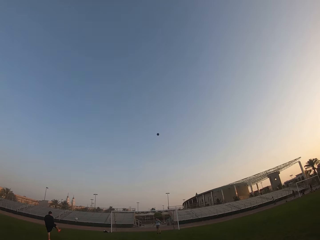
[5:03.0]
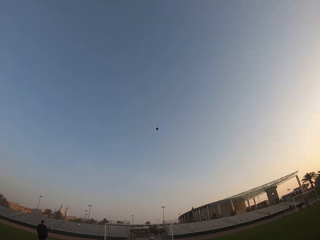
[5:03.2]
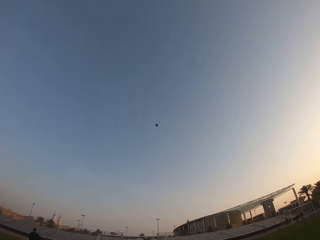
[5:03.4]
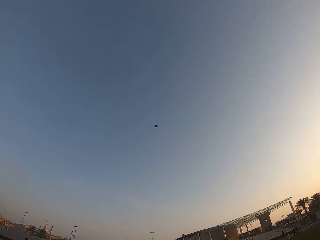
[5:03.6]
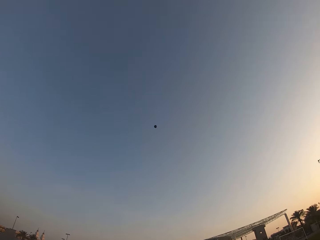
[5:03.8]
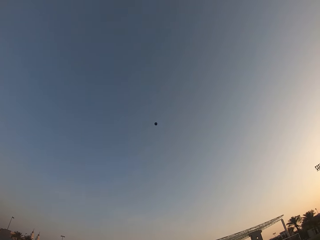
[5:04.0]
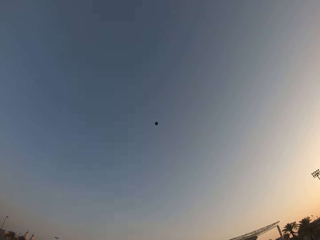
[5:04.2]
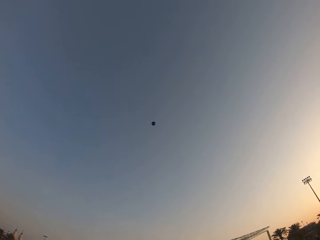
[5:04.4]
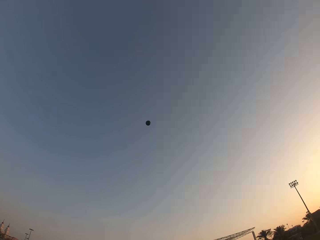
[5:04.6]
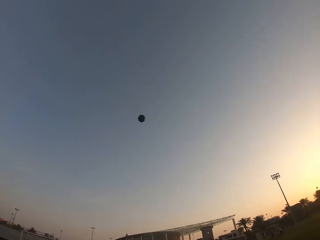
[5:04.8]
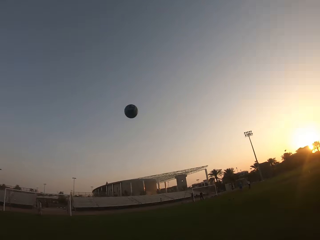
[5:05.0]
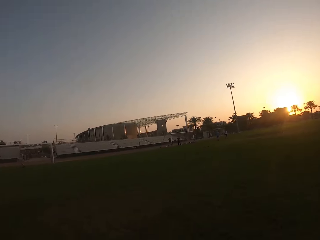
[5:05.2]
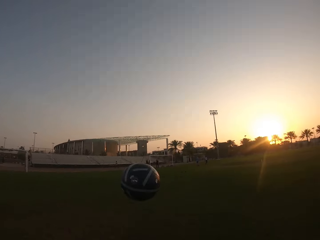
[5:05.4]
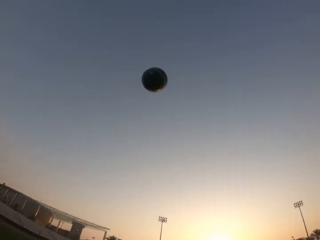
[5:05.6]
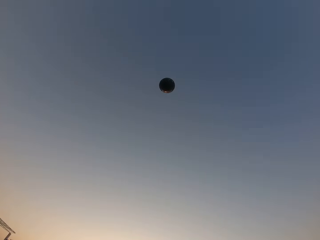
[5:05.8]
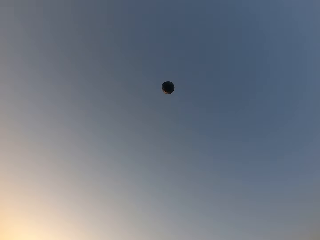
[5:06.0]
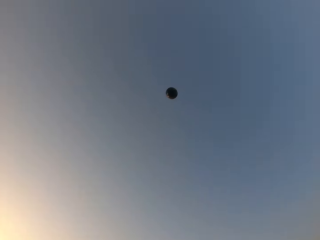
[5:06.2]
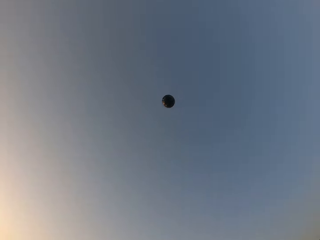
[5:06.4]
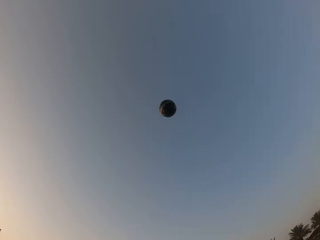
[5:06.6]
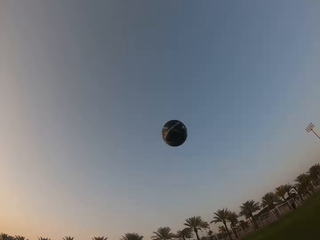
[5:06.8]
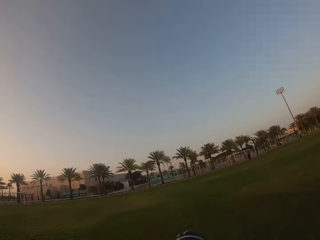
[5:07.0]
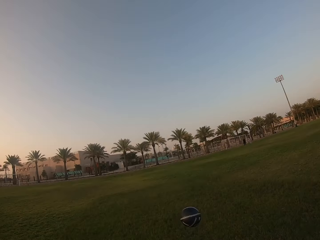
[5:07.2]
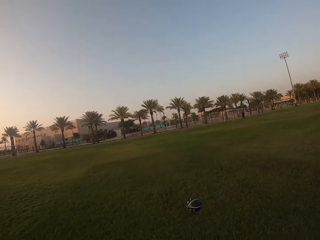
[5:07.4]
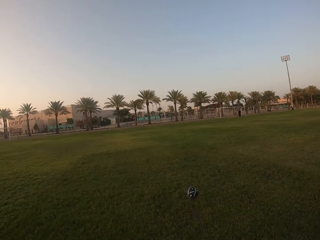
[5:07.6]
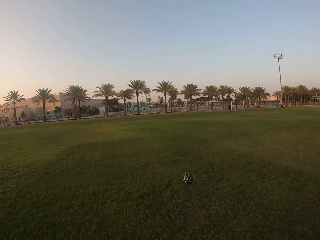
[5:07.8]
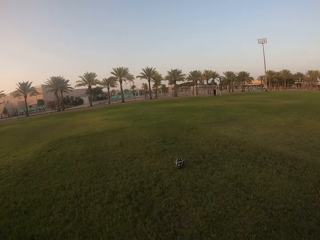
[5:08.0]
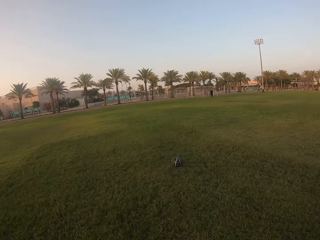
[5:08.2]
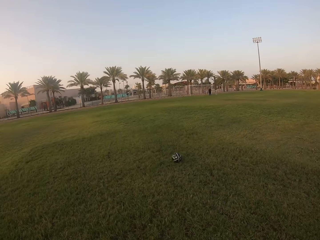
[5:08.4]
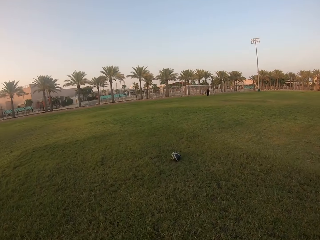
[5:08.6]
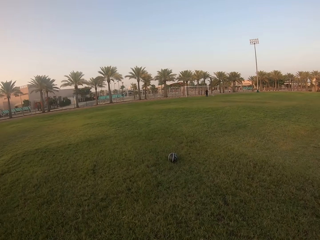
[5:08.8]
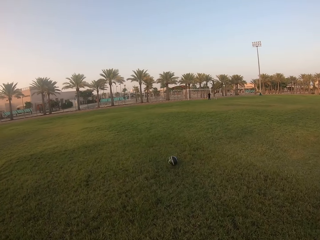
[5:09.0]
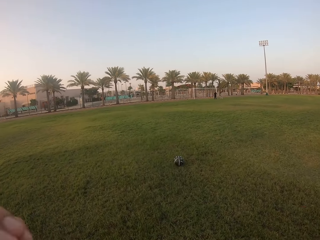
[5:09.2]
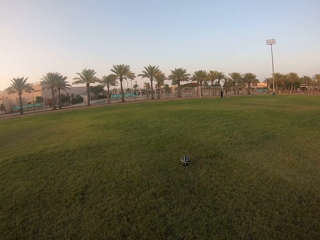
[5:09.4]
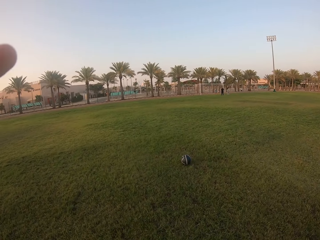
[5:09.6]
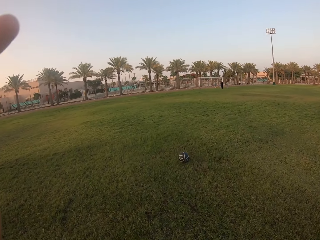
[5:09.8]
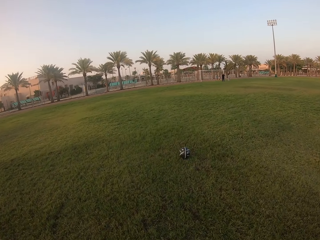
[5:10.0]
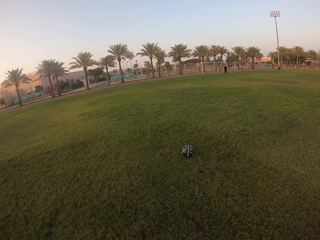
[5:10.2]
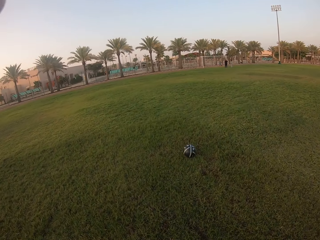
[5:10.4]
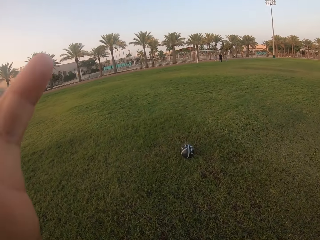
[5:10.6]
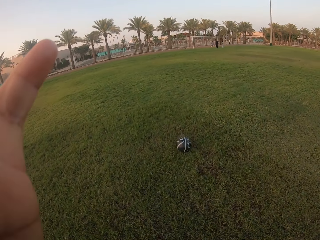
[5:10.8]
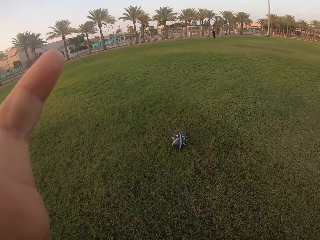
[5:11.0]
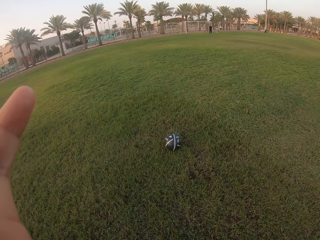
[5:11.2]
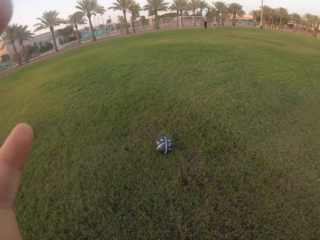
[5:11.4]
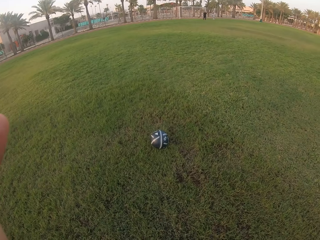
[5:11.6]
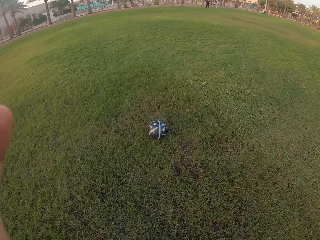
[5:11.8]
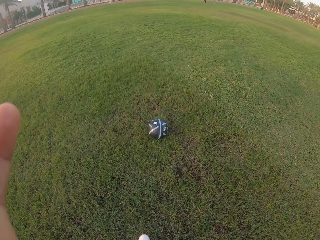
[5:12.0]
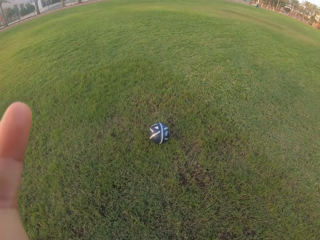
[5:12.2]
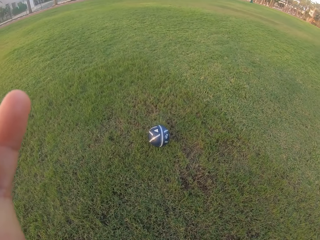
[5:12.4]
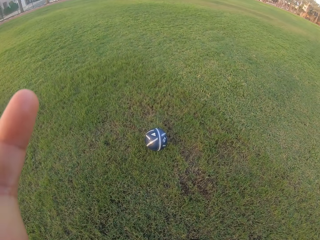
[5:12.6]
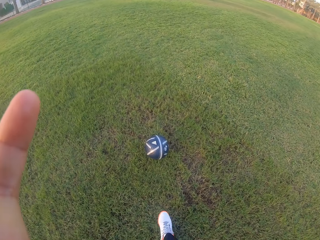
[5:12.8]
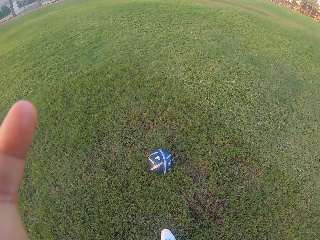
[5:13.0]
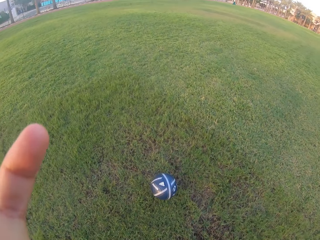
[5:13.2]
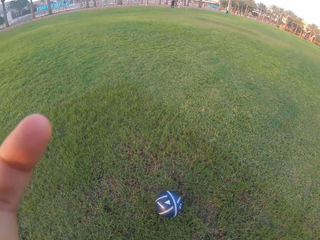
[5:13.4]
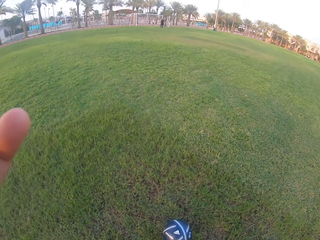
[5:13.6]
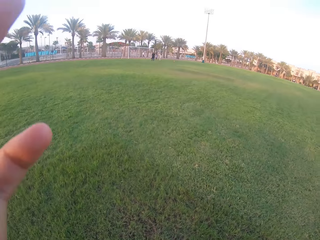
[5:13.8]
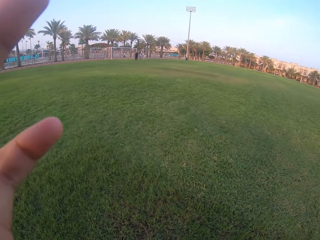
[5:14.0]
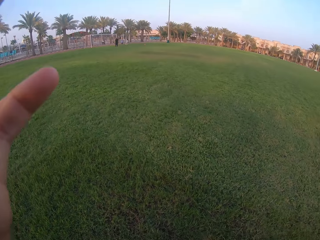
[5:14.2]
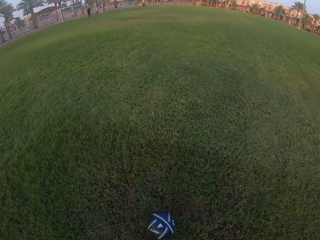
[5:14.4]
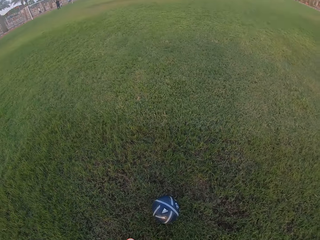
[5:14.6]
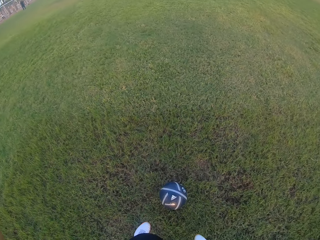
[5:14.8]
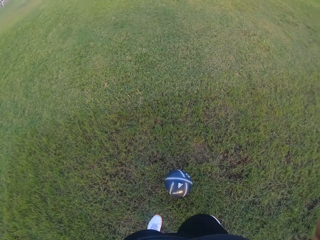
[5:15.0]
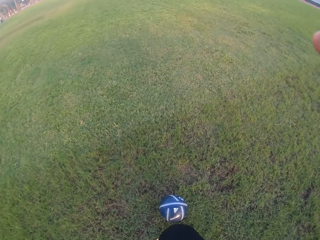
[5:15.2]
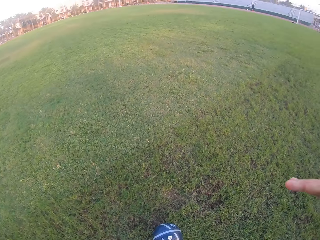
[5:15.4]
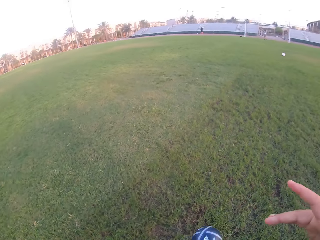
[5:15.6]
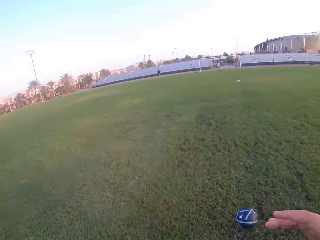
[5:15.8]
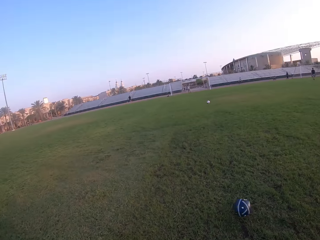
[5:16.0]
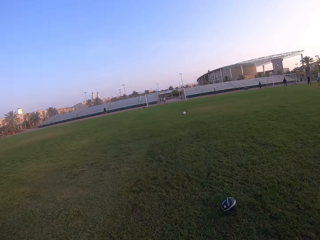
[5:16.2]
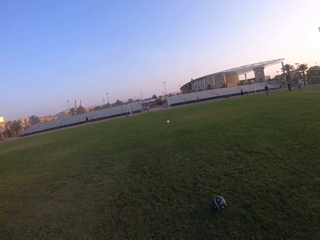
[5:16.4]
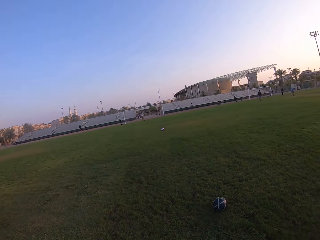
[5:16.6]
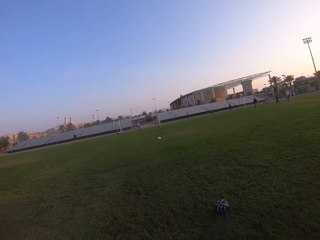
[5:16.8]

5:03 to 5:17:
The camera wearer is rotating the camera. They run after the ball. They kick the ball. They adjust the camera. They kick the ball. They move around the field.

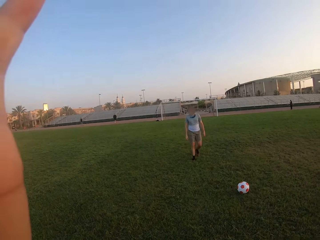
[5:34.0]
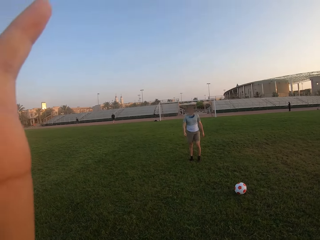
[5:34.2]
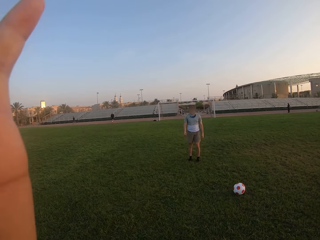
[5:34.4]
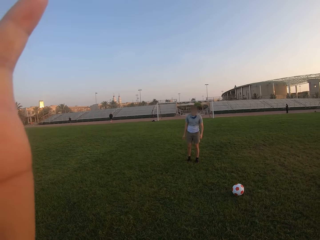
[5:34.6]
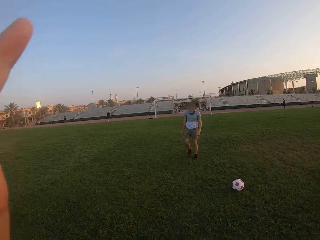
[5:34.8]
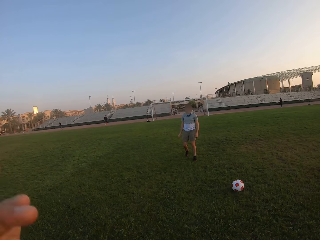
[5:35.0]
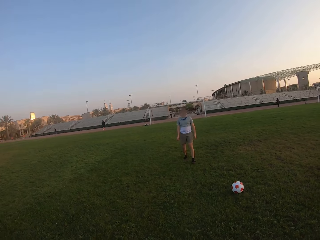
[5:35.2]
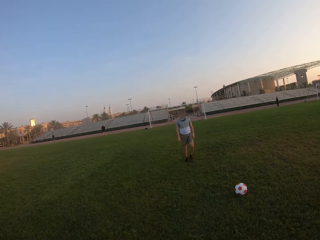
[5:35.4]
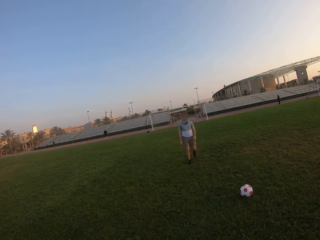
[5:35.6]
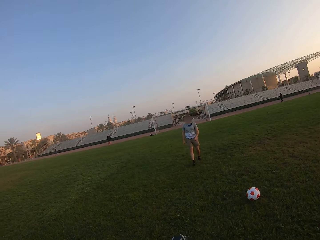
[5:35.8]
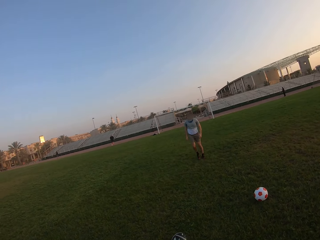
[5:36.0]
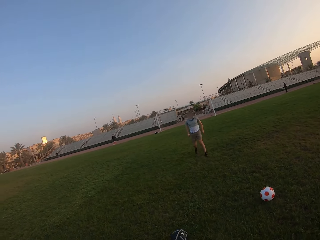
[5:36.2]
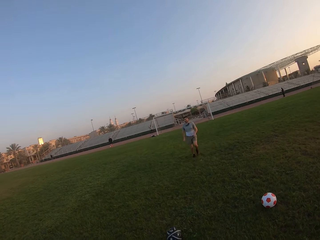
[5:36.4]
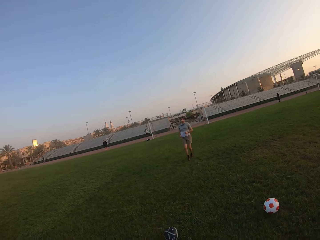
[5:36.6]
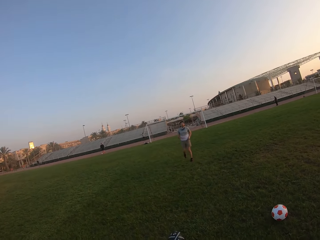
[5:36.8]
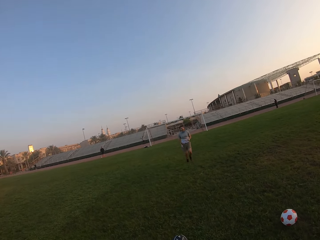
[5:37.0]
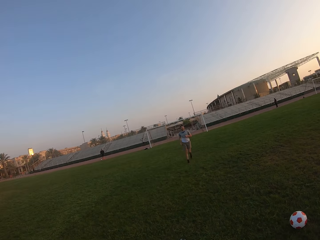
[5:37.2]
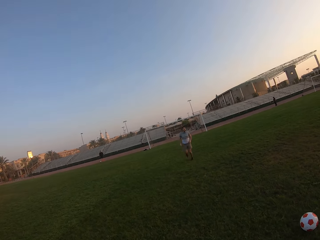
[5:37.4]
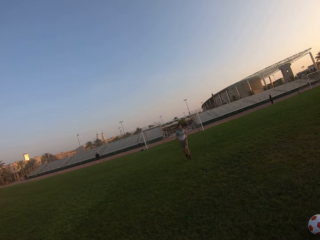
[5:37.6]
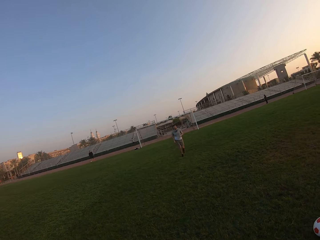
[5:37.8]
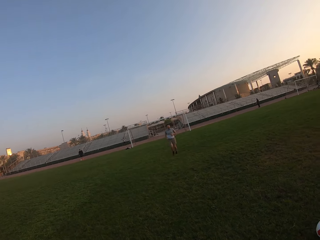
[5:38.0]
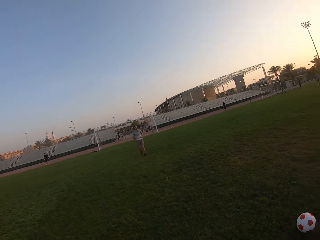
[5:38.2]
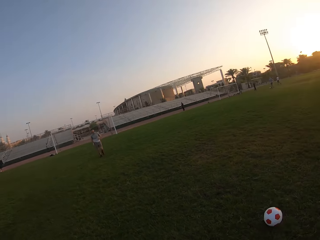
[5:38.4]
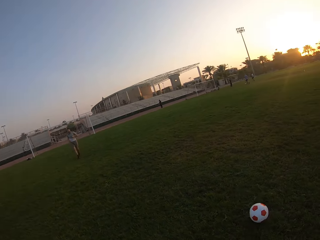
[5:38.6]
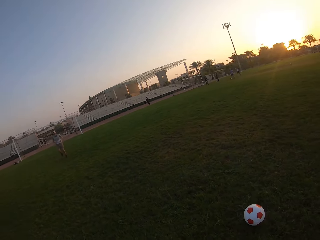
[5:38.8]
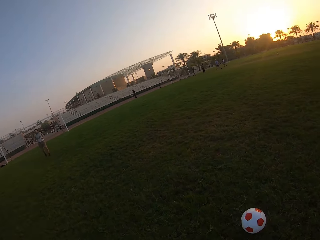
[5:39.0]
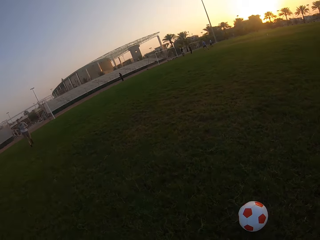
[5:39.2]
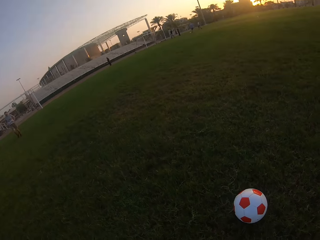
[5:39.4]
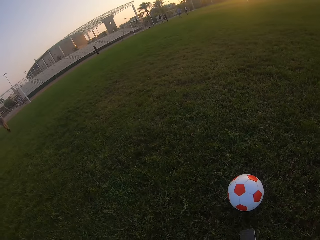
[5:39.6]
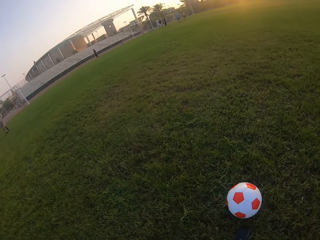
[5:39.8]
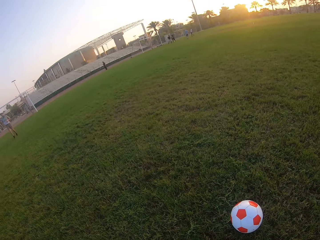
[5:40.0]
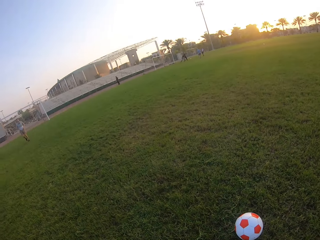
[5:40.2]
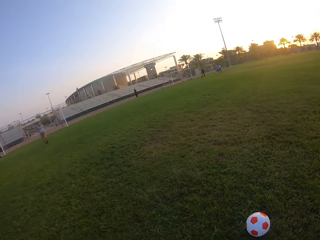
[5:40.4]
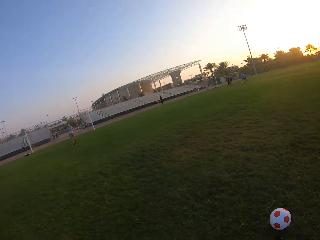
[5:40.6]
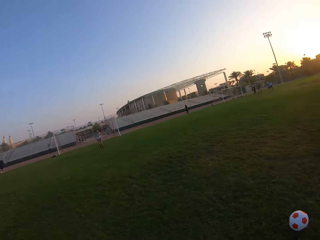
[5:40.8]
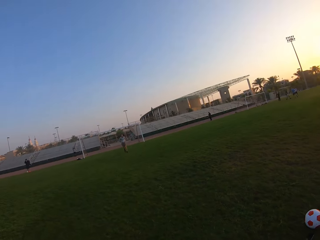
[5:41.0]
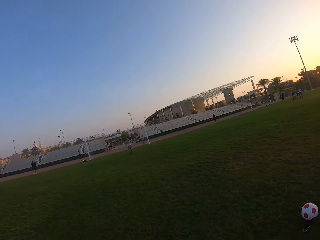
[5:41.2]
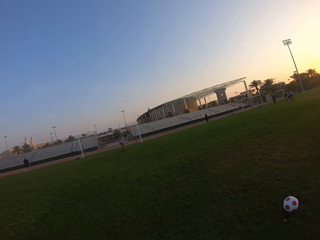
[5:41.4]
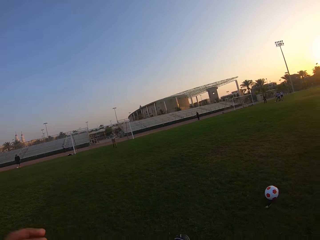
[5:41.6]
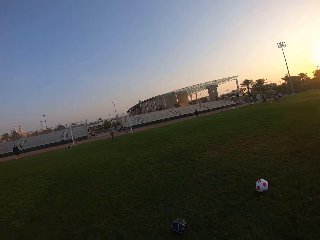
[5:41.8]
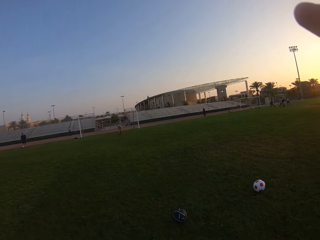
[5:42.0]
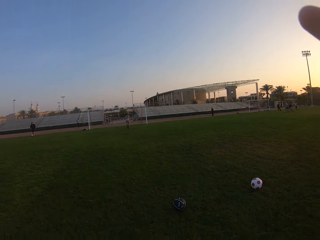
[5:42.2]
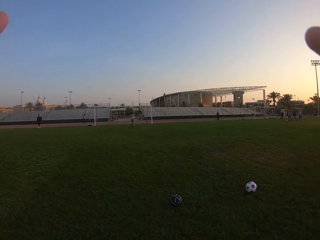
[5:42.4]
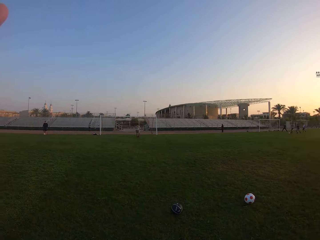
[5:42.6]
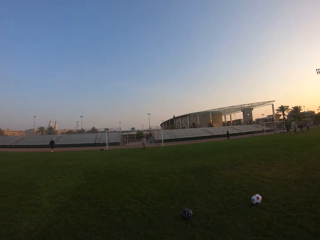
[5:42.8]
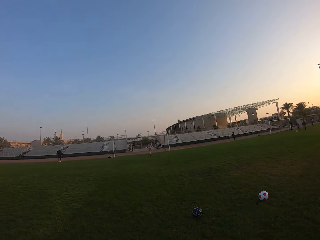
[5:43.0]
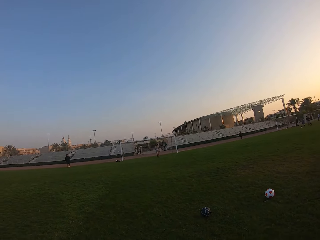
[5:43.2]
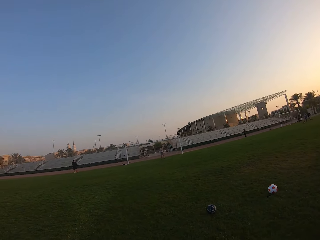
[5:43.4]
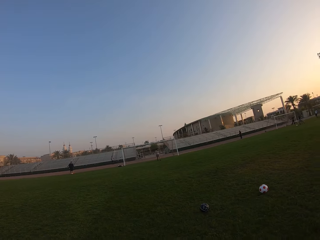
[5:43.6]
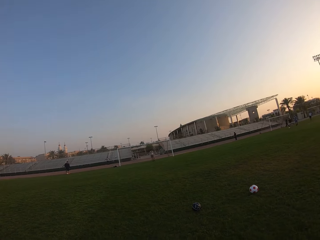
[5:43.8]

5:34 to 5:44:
A man moves back to the goal post. The camera wearer is kicking the ball. They move backwards. The man is running backwards.
